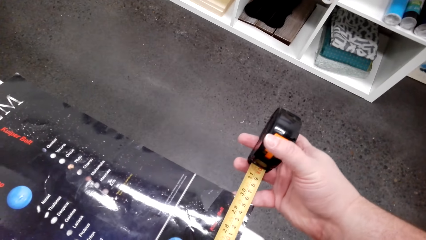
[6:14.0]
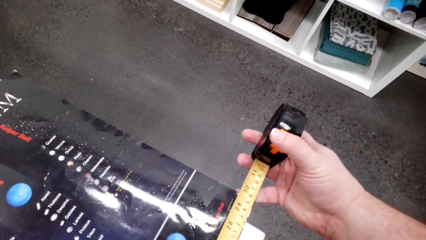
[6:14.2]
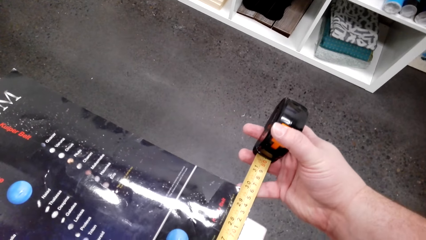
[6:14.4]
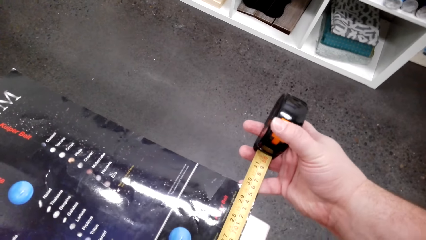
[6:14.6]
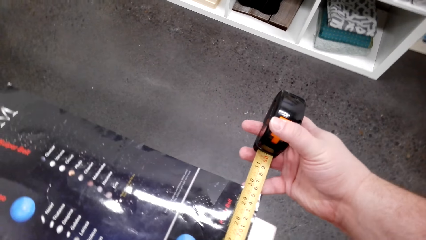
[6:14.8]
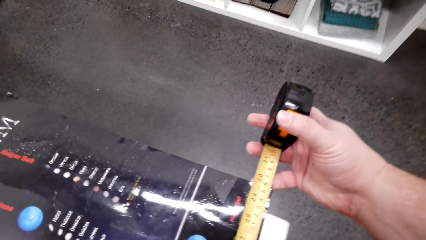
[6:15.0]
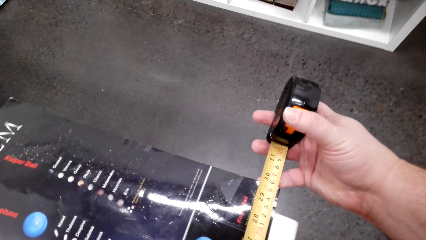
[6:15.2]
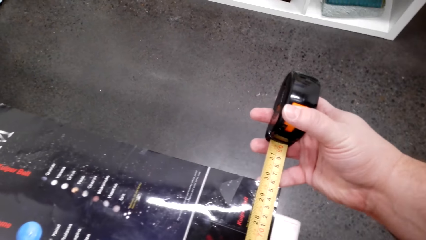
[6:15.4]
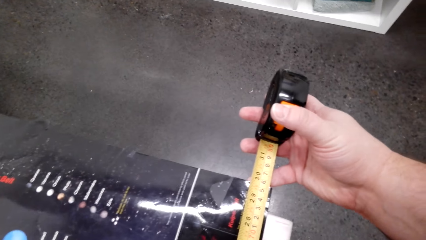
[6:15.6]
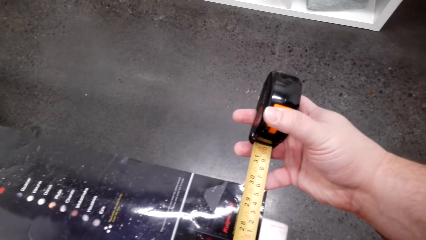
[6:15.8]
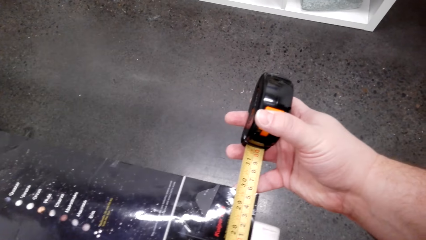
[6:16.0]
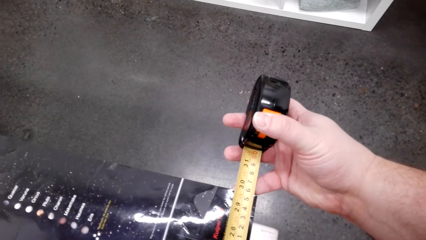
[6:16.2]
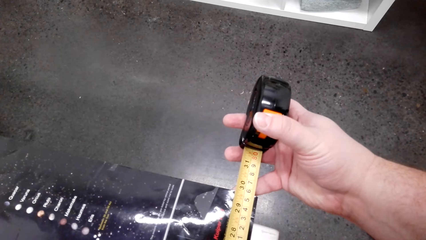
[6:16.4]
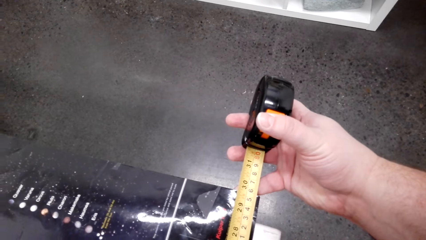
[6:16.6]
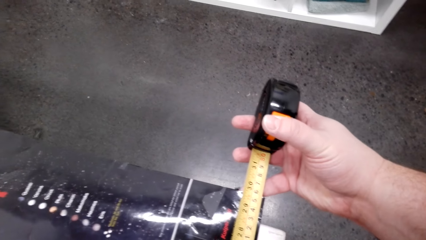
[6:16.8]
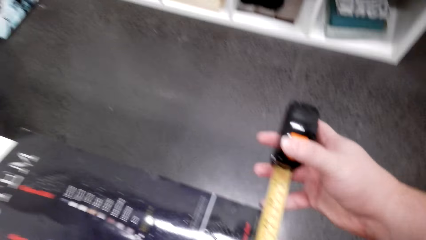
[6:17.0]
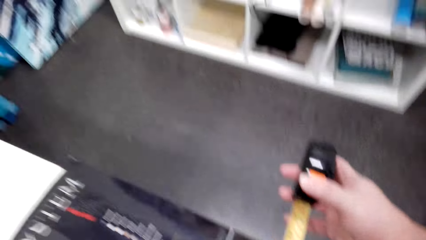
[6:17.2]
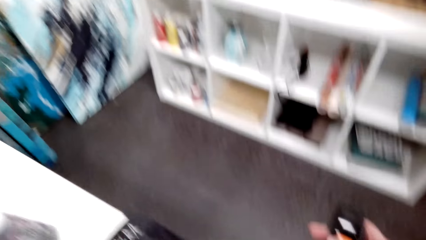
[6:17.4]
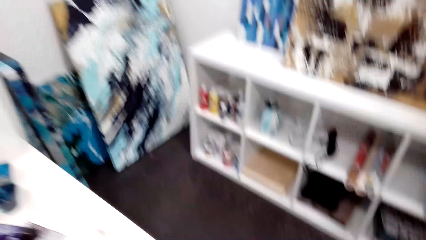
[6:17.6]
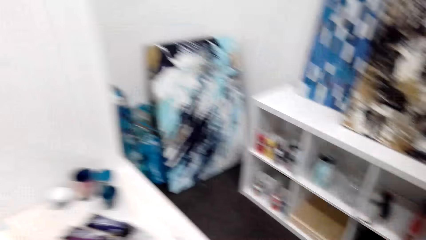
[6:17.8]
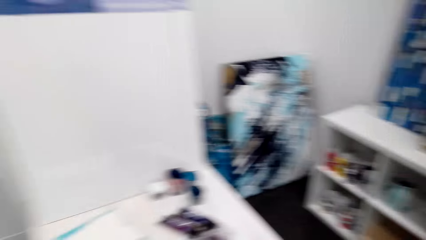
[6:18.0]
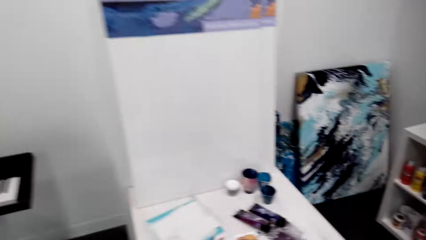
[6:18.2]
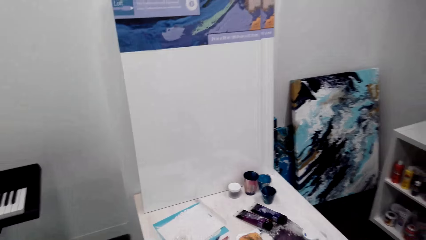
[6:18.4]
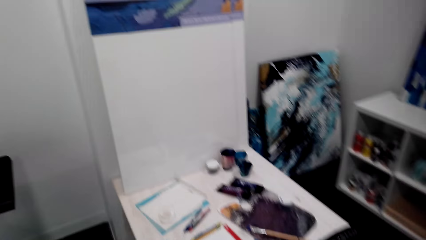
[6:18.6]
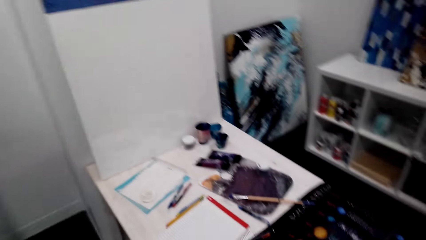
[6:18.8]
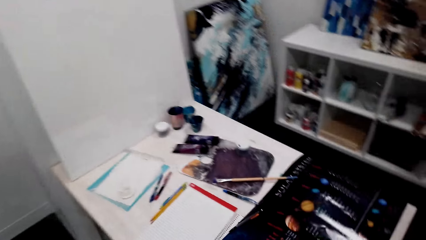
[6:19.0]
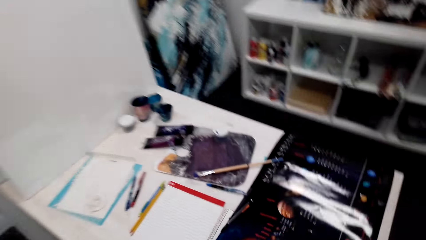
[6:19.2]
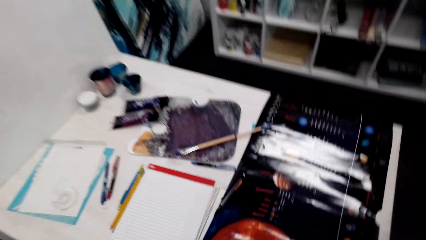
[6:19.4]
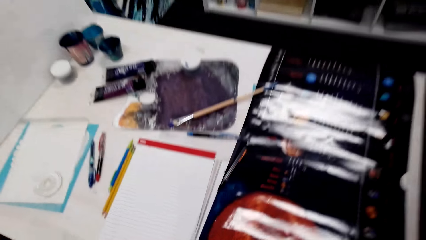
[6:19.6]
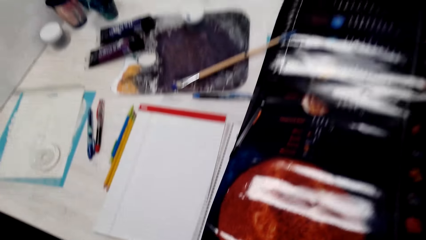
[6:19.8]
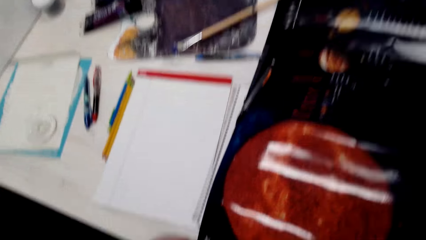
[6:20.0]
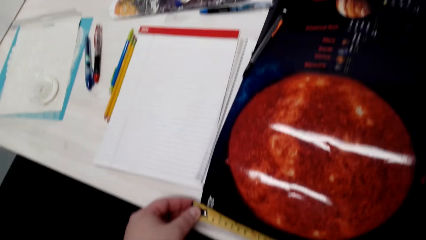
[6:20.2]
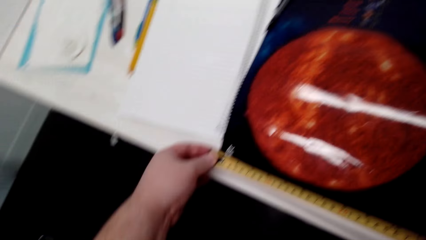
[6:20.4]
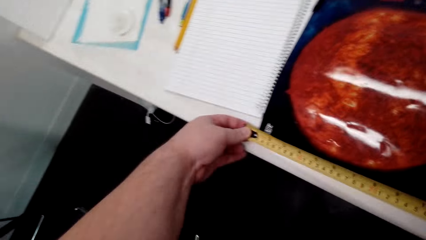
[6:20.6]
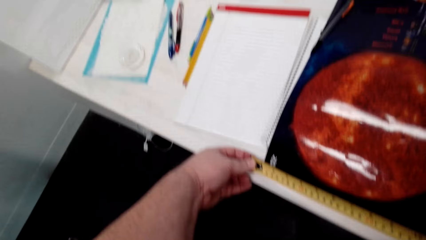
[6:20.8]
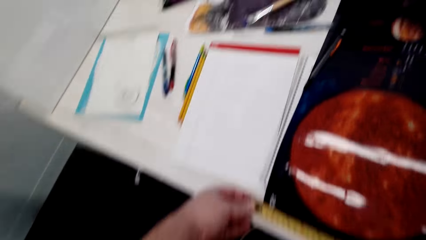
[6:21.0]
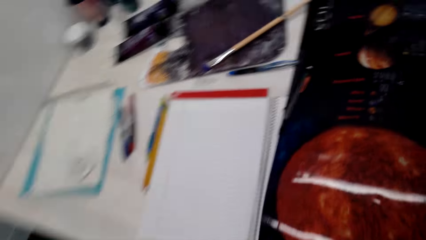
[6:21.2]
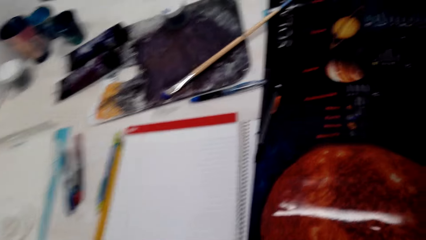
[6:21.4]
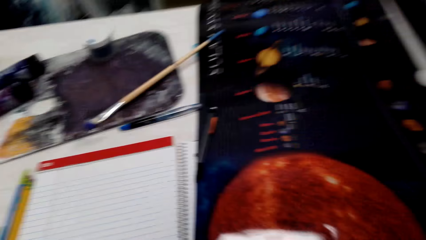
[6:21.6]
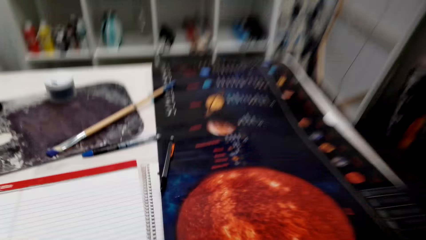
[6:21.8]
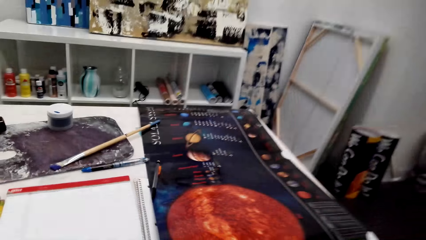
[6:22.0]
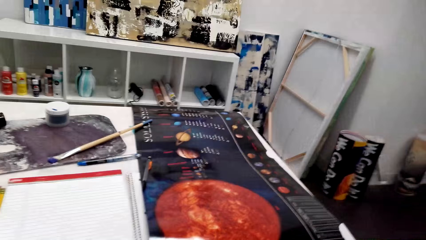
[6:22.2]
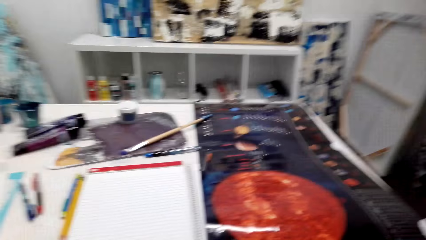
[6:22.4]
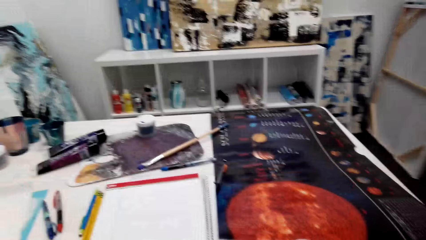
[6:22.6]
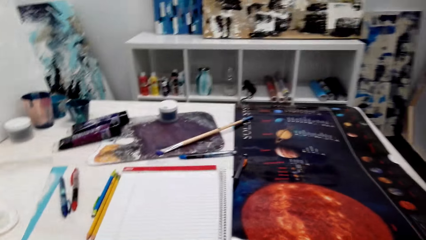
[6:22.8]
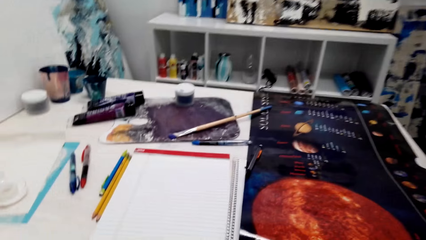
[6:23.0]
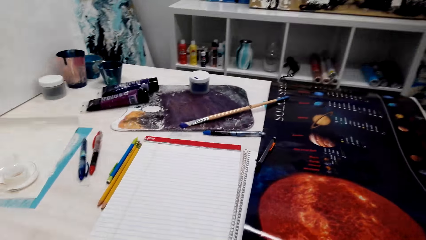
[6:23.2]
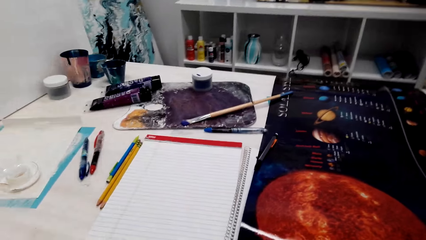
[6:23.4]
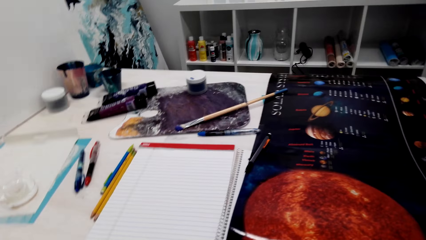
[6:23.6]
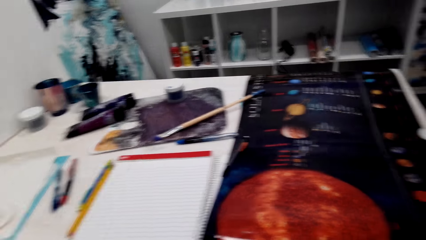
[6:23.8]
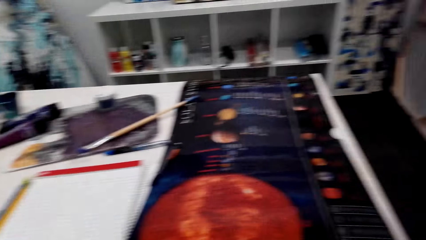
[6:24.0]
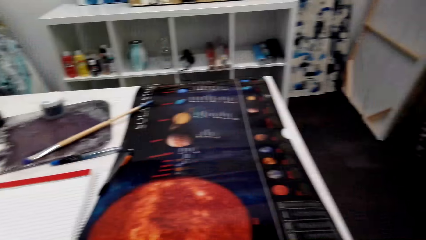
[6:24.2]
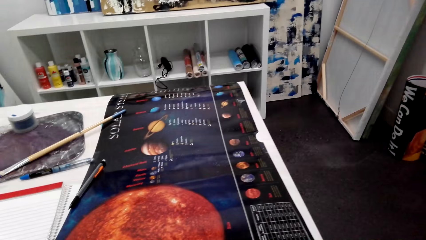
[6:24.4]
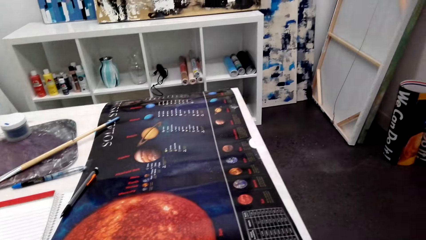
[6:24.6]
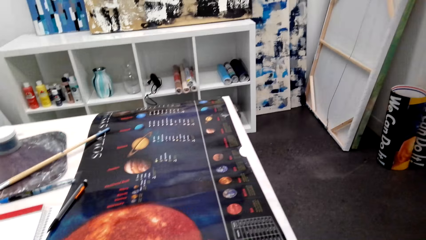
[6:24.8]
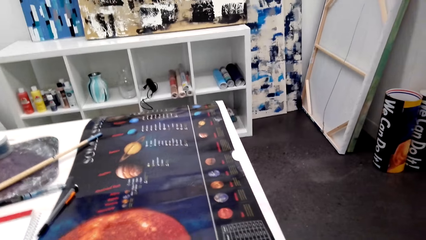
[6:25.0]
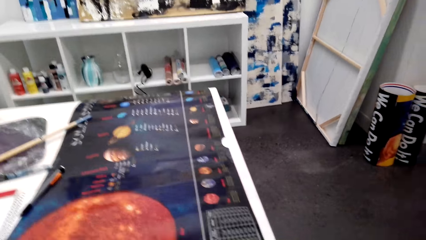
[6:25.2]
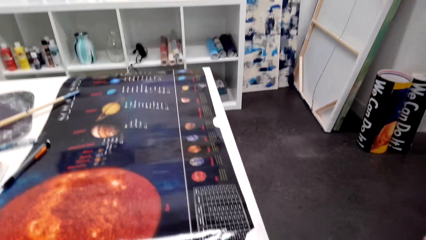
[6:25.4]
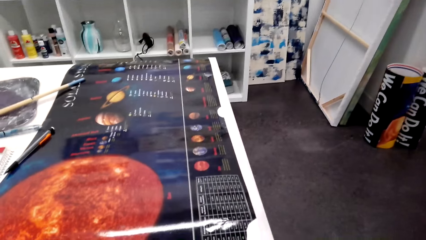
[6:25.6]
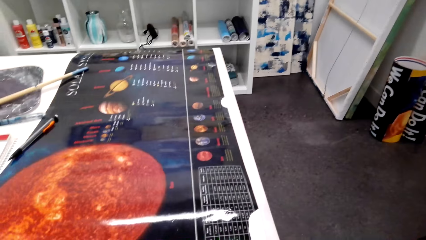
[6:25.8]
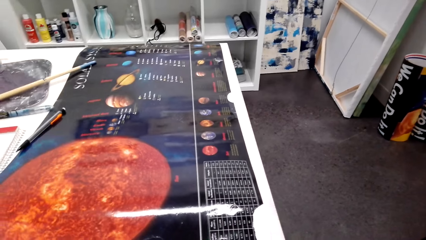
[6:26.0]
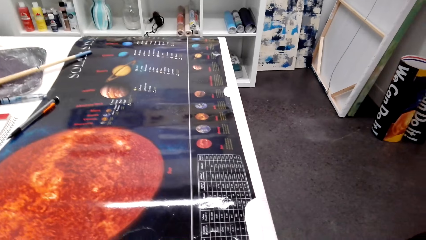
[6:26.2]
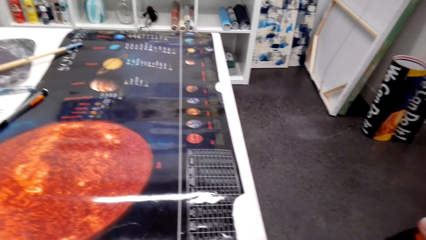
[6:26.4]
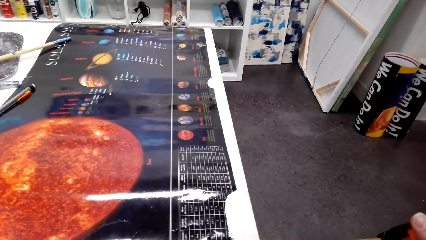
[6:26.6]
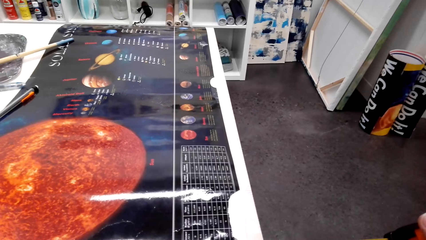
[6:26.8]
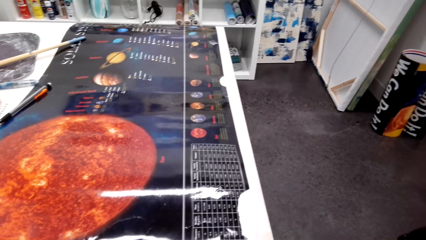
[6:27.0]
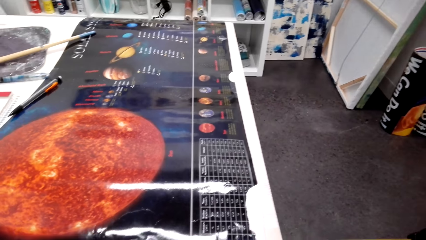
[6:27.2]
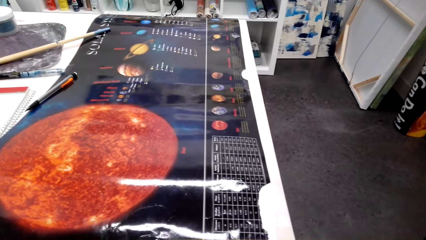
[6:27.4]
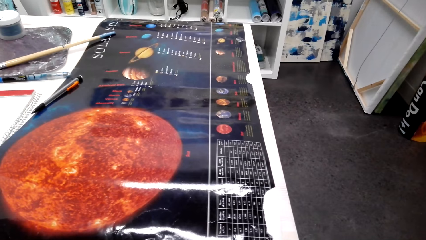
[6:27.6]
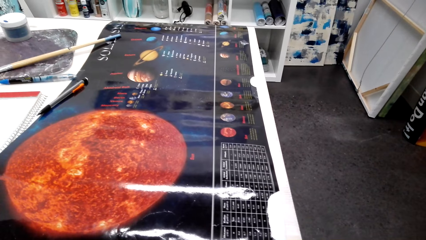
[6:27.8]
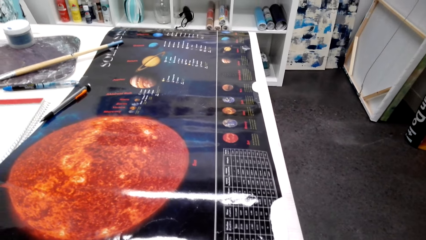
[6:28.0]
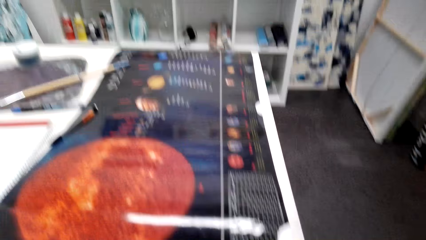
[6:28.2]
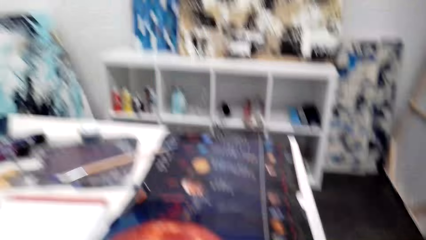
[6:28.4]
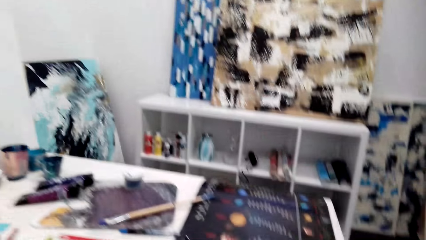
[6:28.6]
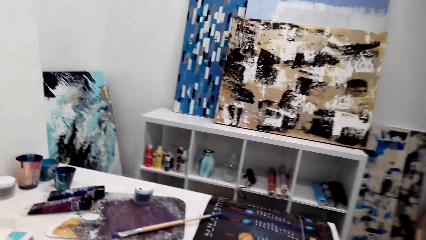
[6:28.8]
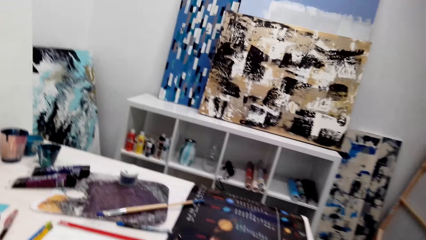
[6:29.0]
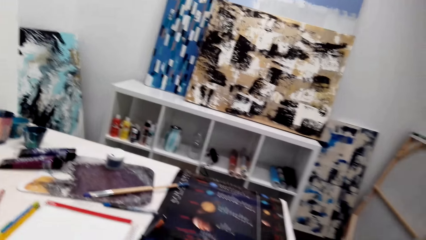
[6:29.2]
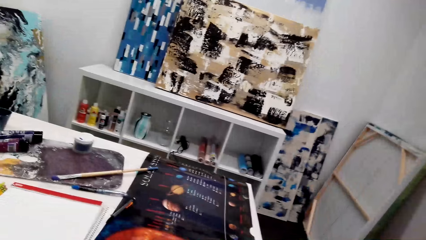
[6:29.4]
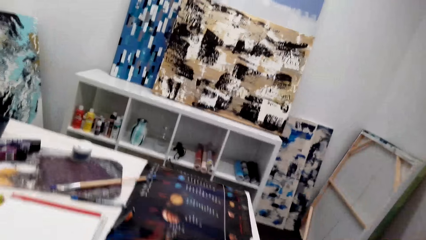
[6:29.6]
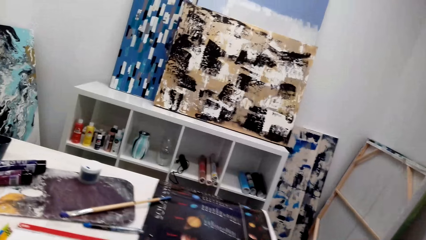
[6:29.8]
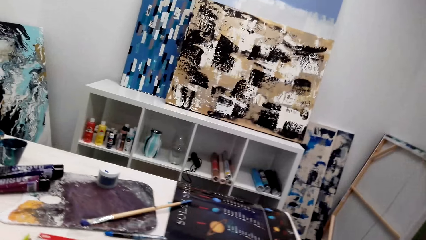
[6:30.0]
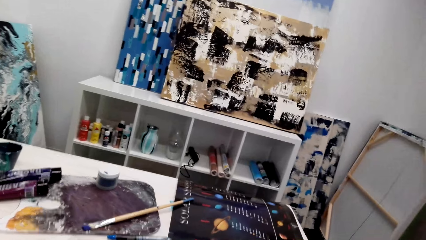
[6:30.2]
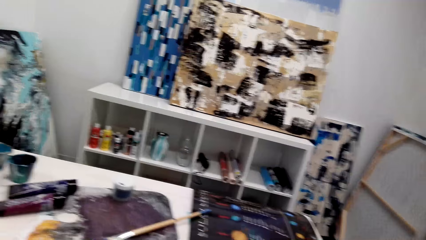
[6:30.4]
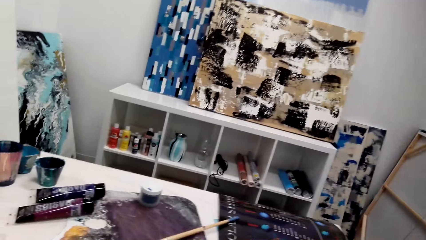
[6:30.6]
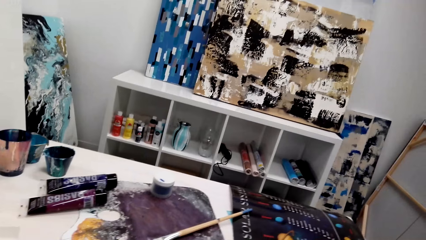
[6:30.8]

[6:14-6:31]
The camera wearer looks around. They walk around. They measure the picture on the table. They look around and walk around.
